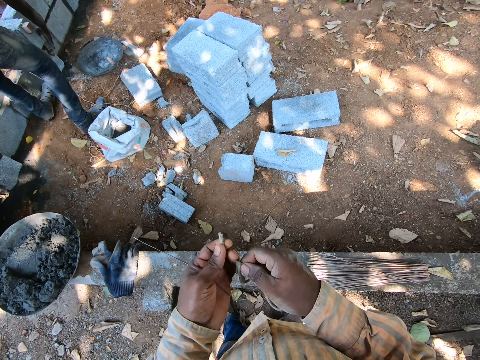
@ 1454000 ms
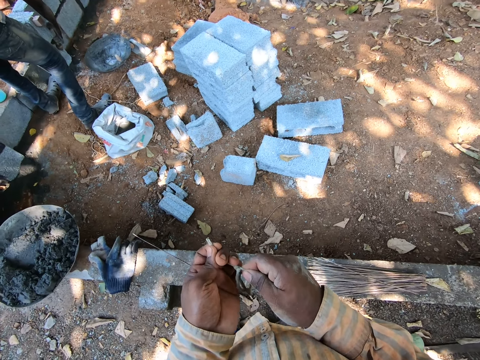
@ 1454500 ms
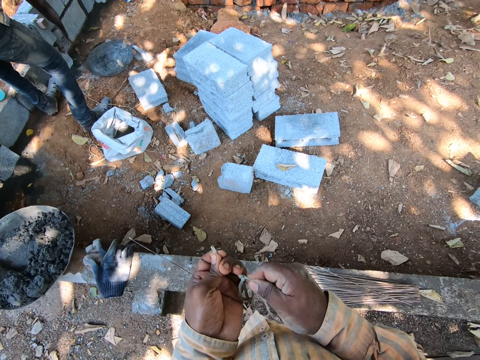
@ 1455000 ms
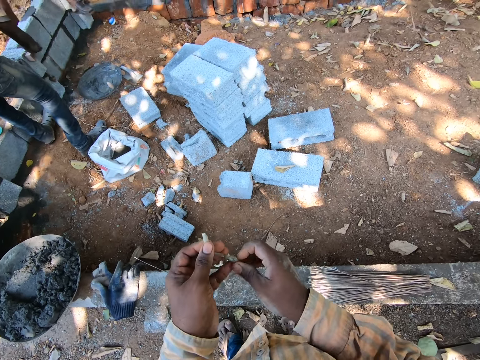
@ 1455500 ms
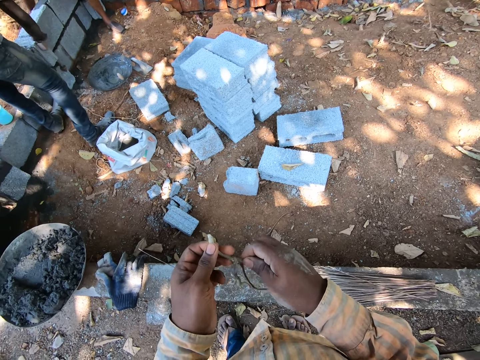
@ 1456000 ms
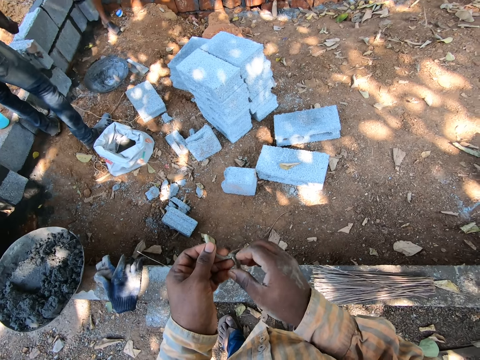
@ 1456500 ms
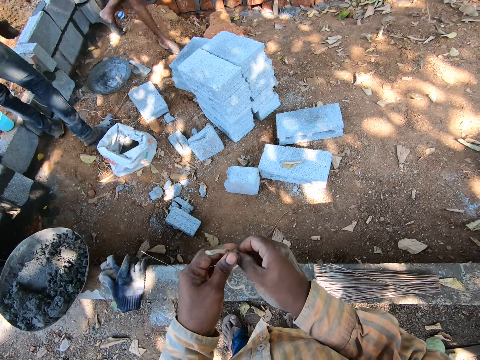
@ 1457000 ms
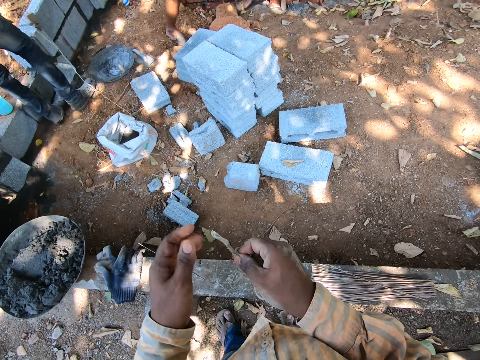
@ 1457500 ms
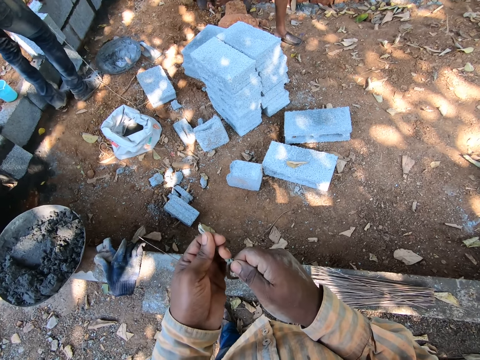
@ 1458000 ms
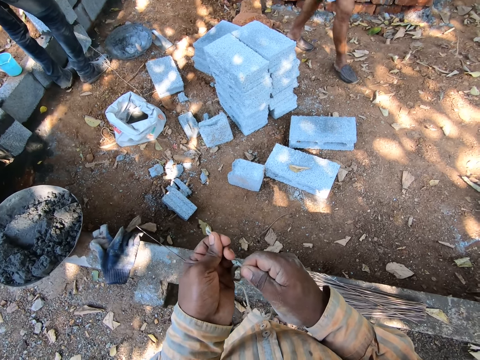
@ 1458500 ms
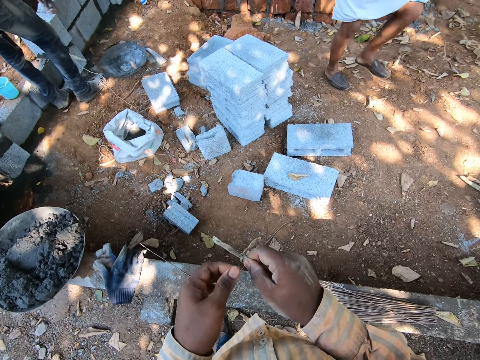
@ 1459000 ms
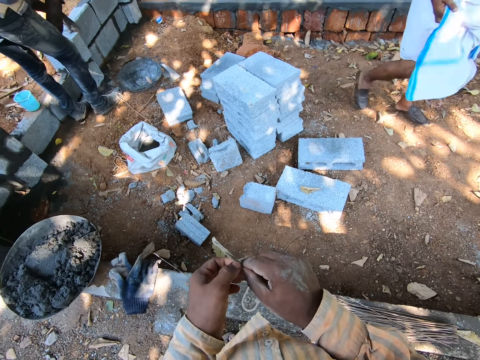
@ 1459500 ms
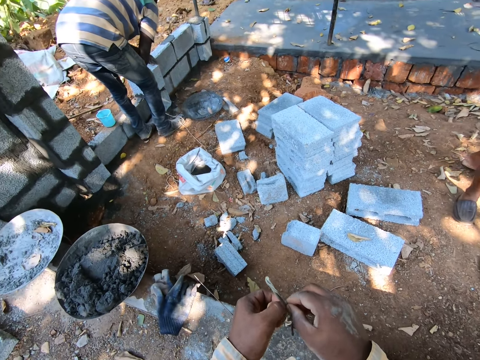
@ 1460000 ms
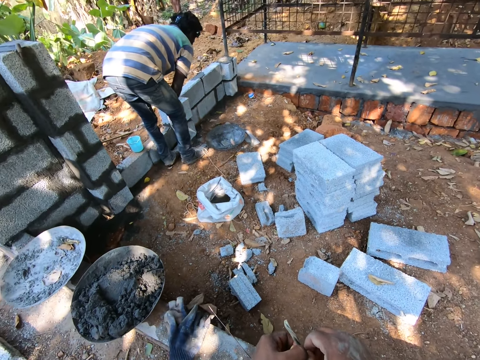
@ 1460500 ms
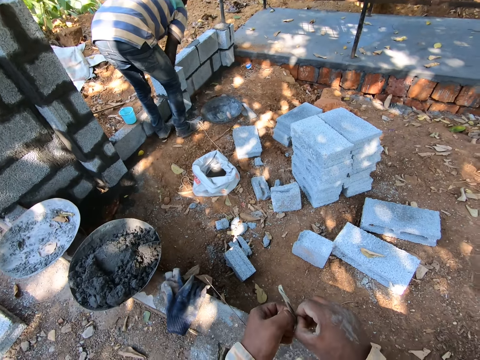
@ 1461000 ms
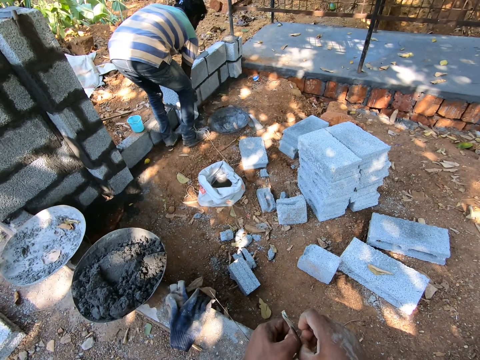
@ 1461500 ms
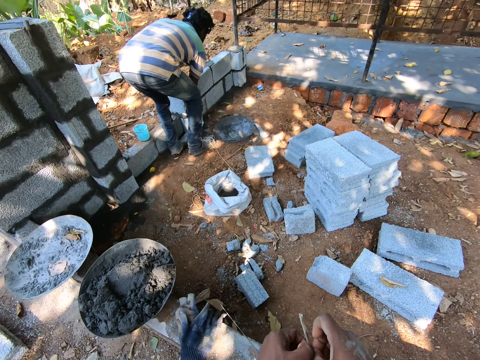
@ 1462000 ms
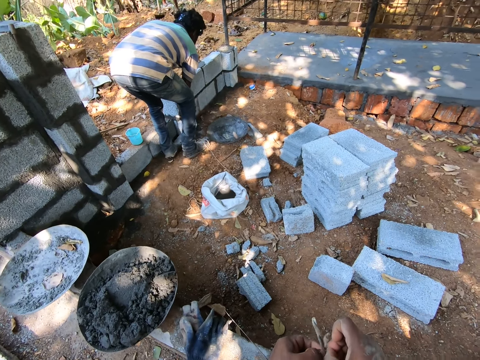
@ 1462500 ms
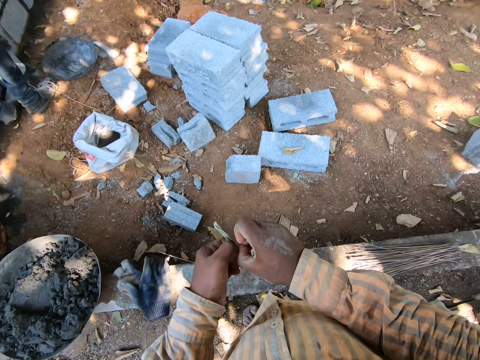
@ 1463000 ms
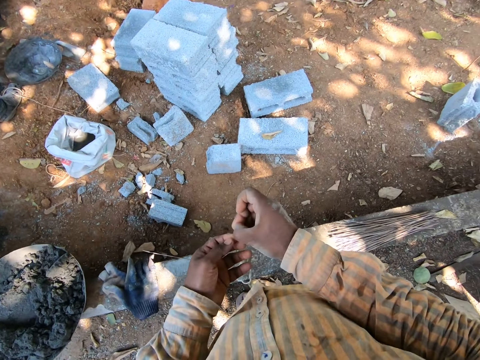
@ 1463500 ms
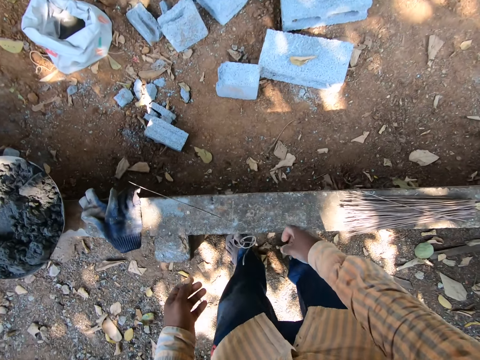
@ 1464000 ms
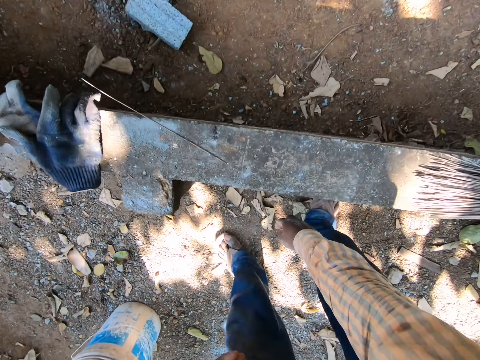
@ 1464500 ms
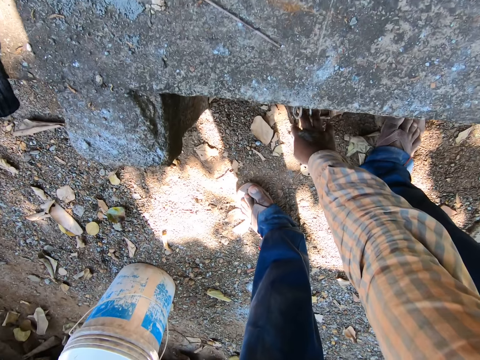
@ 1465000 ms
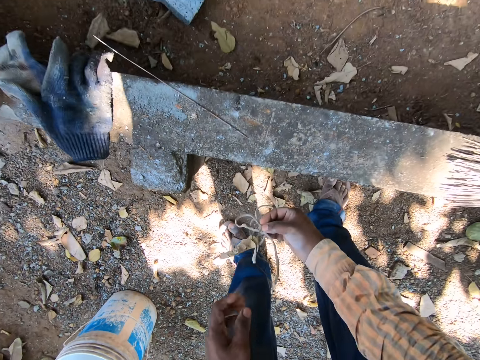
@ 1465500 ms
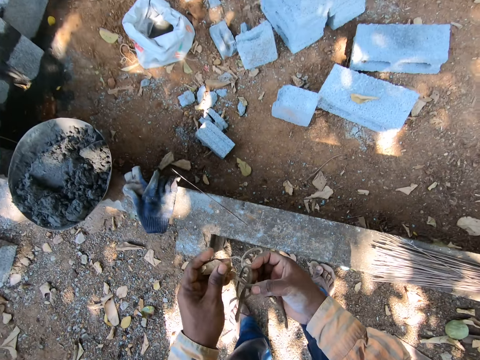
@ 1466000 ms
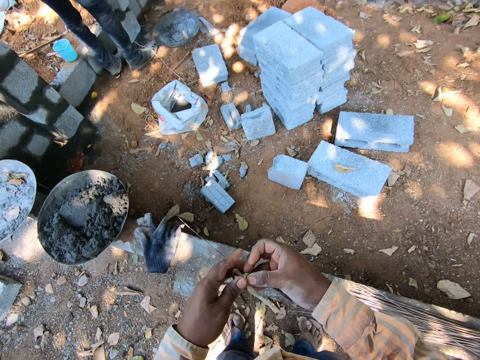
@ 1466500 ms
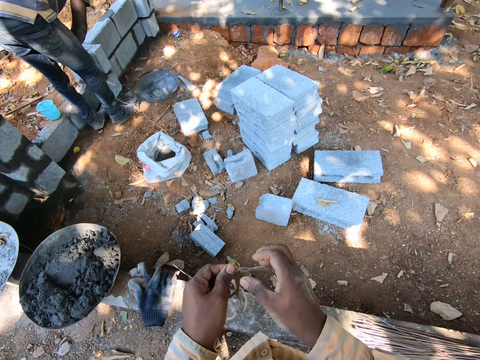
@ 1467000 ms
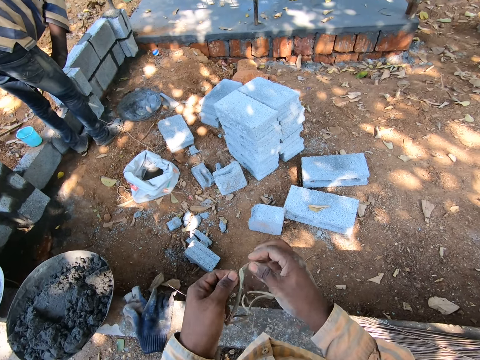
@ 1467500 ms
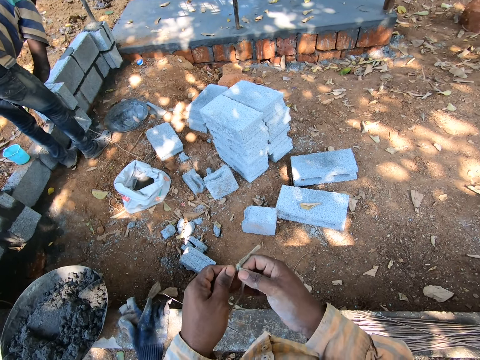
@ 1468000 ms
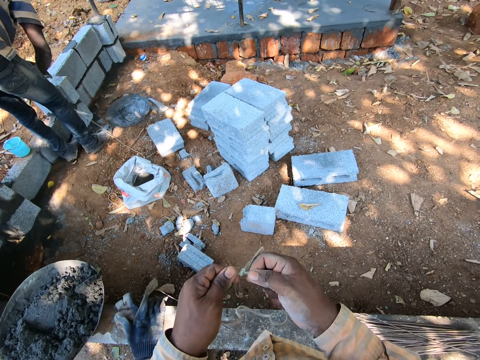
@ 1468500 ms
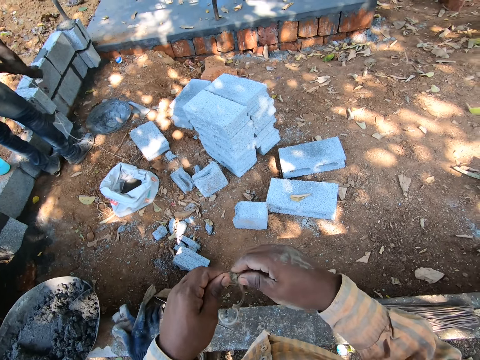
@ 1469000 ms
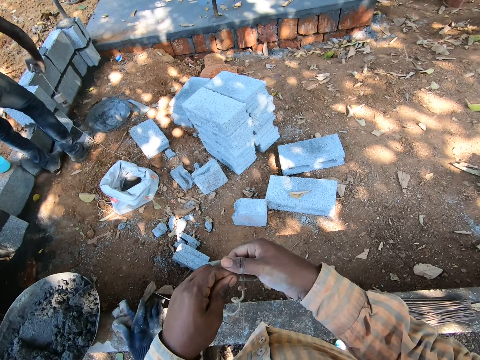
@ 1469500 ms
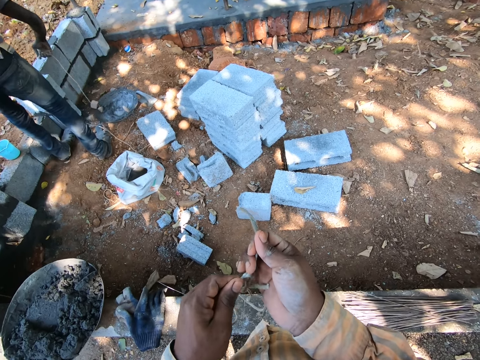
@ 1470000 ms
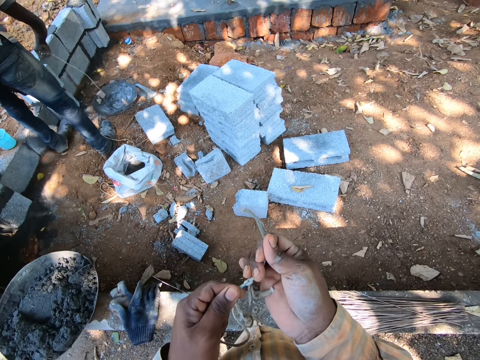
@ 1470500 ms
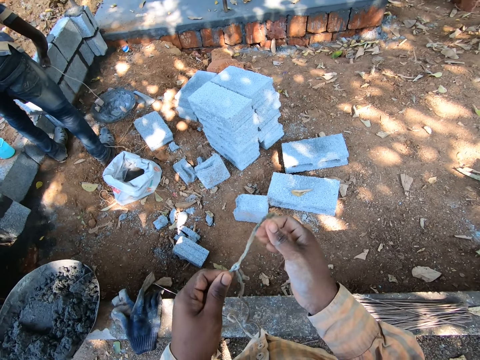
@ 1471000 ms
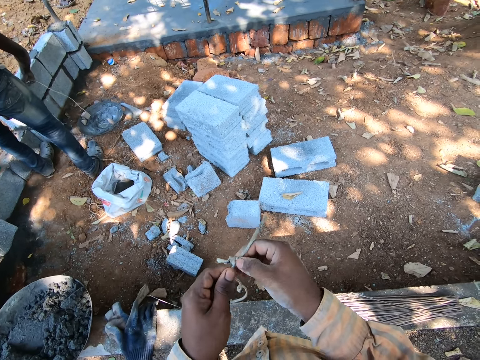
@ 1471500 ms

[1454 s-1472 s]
The camera wearer drops the rope. He picks up the rope on the ground with his right hand. He unties the rope with both hands. He holds the rope with both hands.

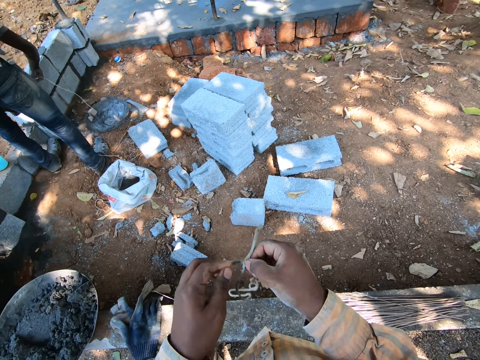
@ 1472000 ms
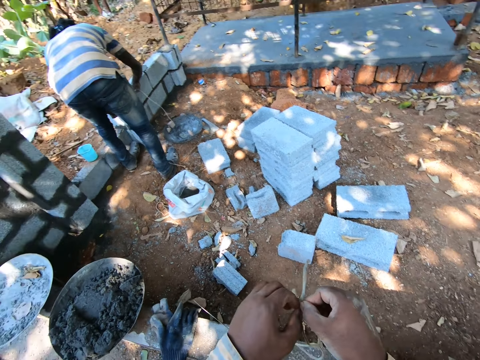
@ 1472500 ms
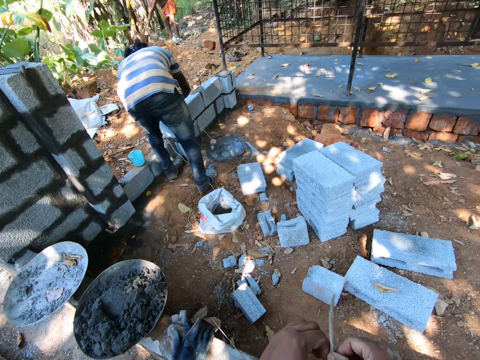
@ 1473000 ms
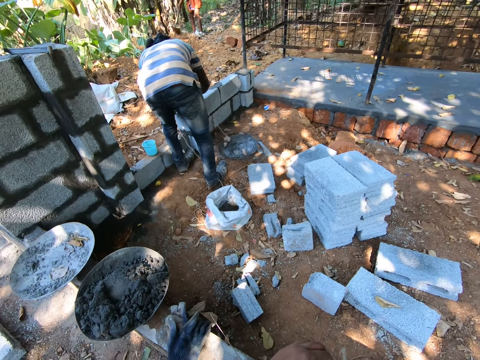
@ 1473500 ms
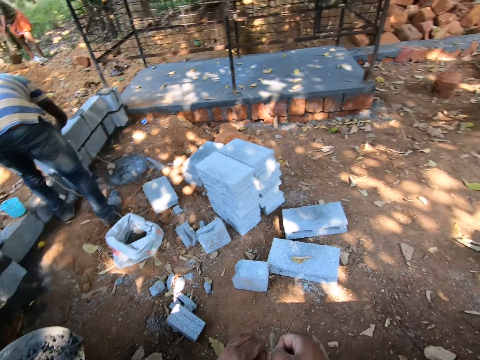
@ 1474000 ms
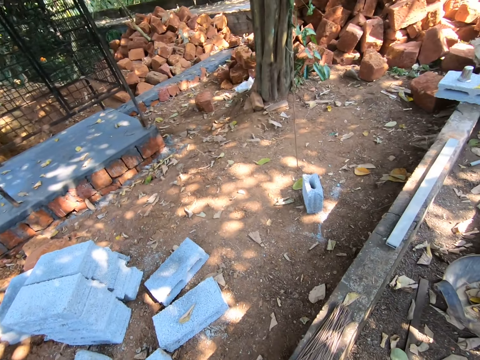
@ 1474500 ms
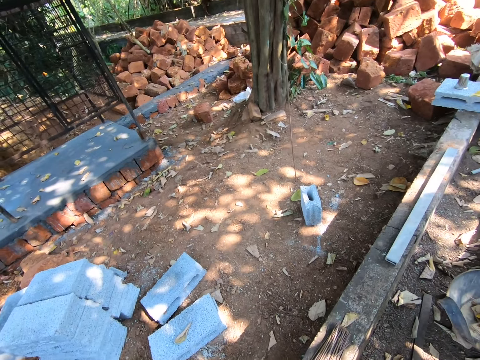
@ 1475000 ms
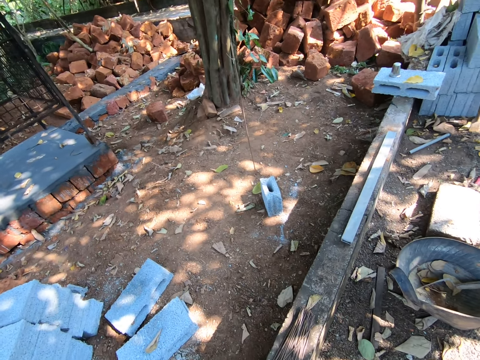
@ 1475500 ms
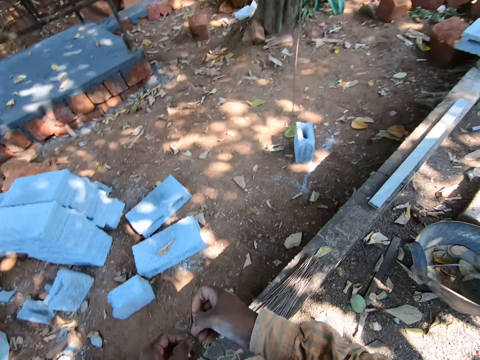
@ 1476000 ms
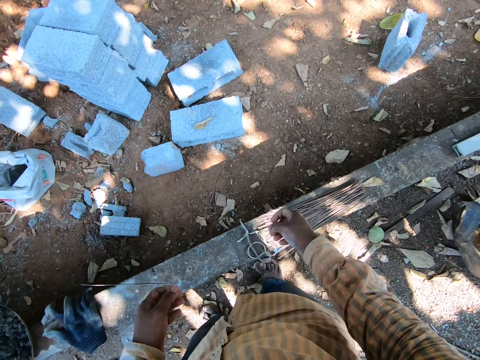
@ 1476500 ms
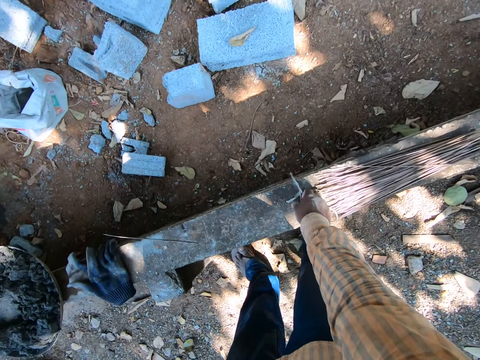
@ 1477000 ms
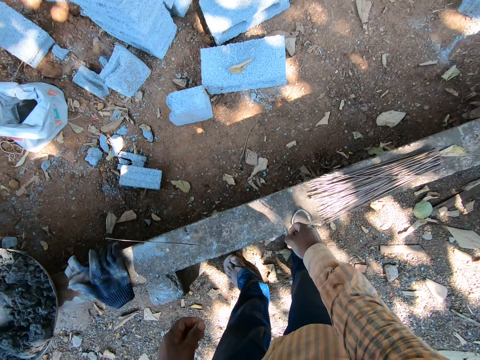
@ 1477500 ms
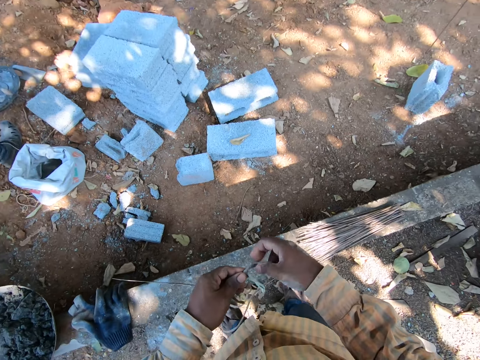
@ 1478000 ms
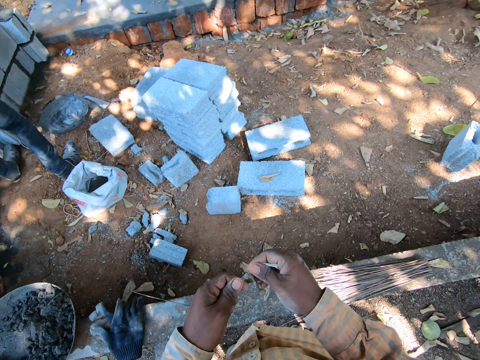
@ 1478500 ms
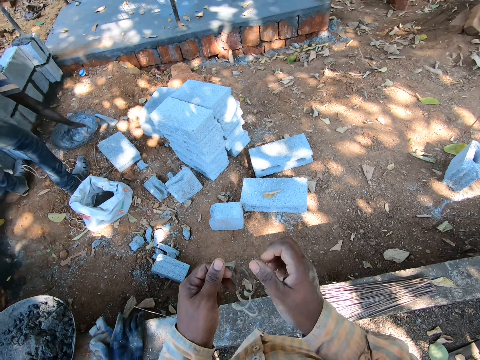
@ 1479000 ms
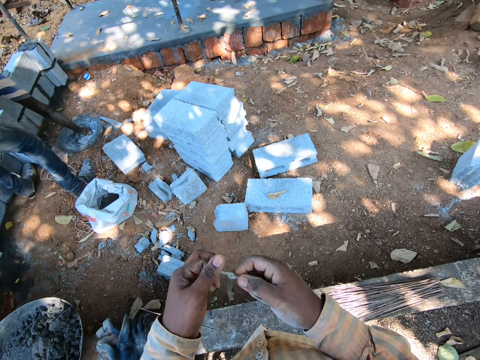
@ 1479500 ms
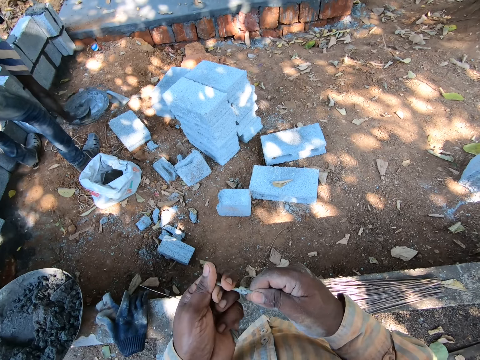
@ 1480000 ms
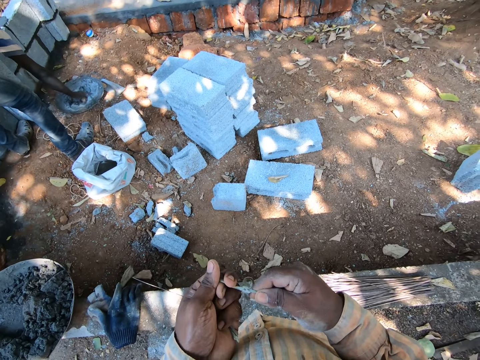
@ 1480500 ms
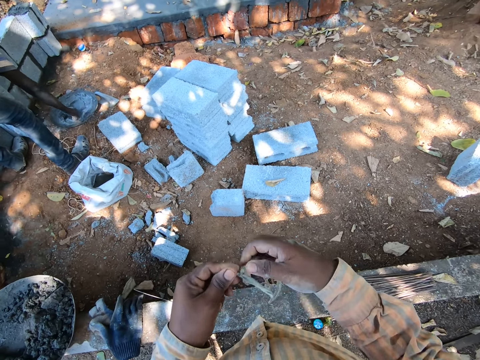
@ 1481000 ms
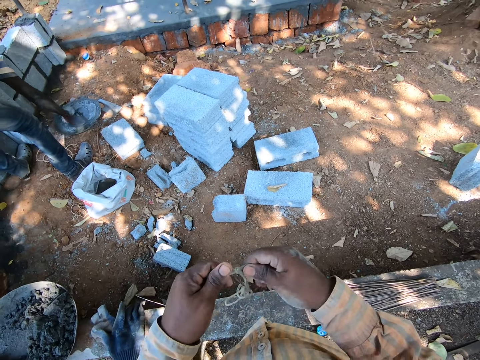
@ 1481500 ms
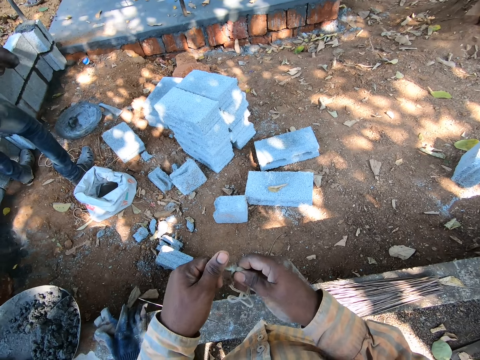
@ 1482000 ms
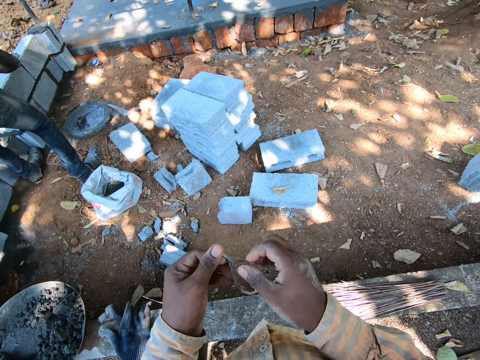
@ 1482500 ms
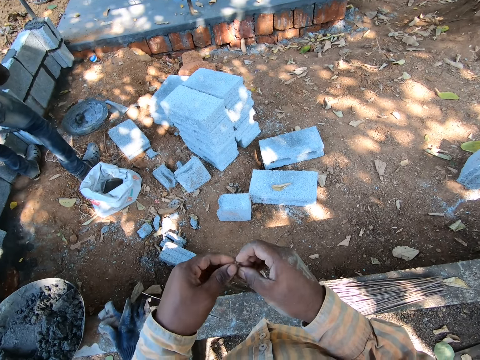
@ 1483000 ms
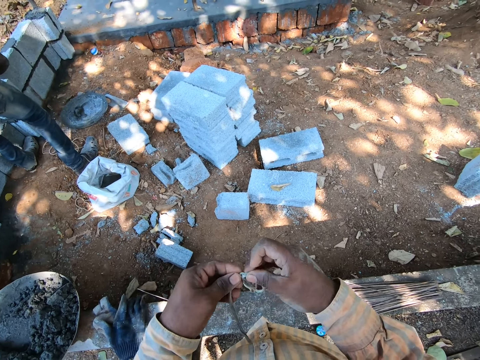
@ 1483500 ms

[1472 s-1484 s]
The camera wearer looks around the construction site. He drops the rope. He picks up the rope on the fence with his right hand. He holds the rope with both hands. He unties the rope with both hands. A man mixes mortar in a pan with a trowel in his right hand. He packs the mortar in the pan with the trowel in his right hand.
